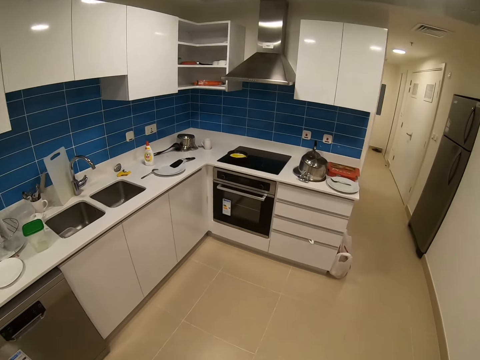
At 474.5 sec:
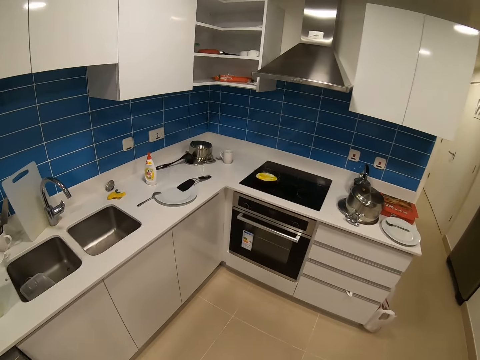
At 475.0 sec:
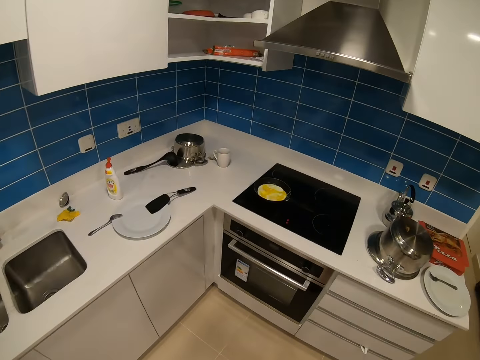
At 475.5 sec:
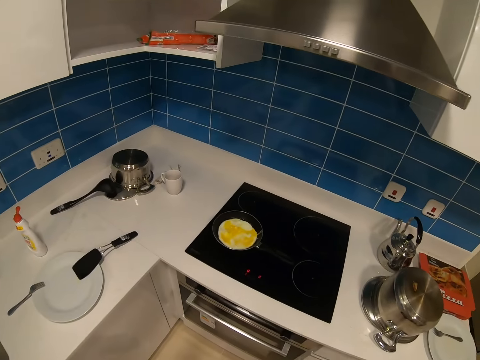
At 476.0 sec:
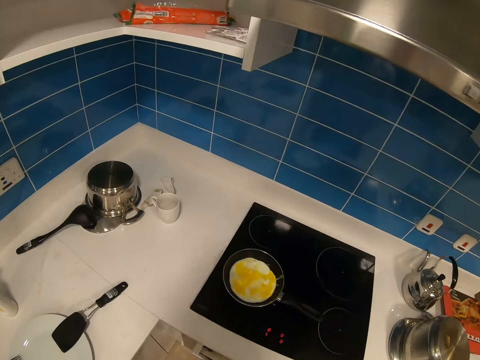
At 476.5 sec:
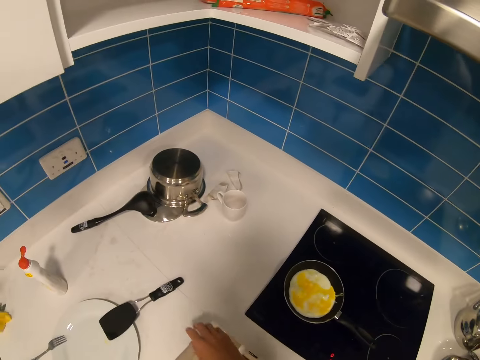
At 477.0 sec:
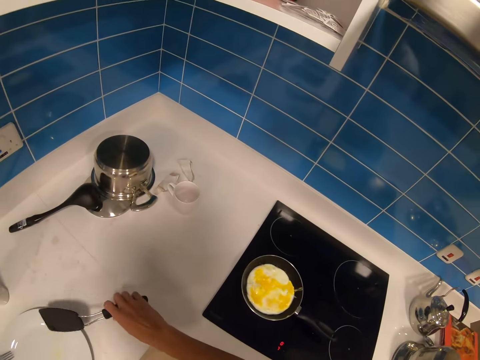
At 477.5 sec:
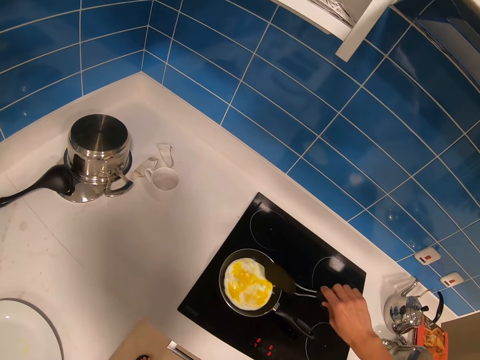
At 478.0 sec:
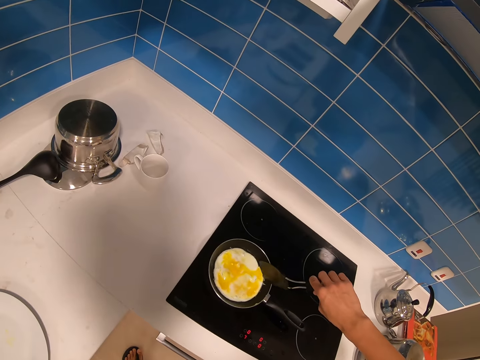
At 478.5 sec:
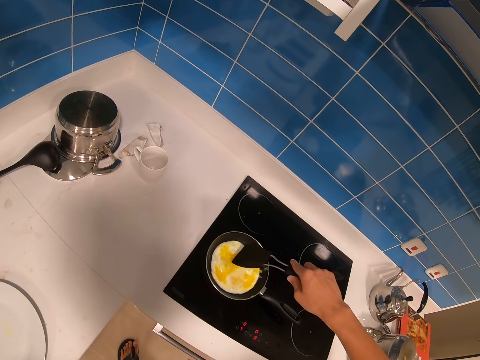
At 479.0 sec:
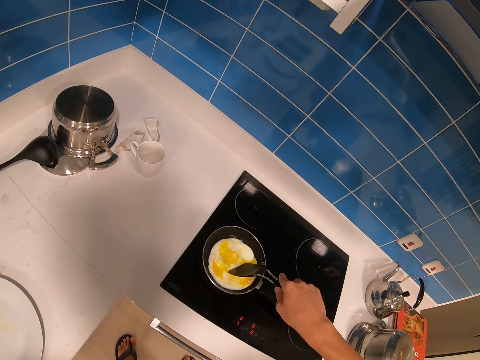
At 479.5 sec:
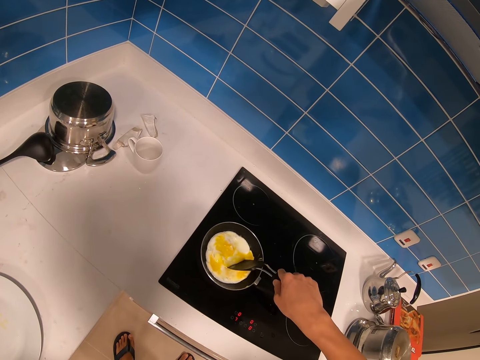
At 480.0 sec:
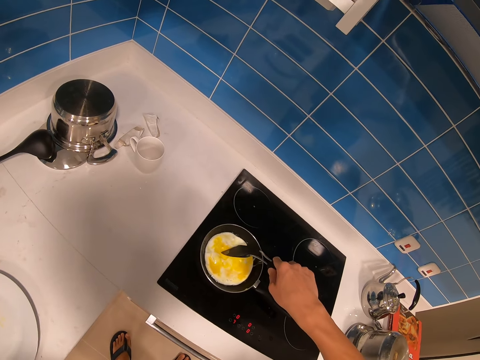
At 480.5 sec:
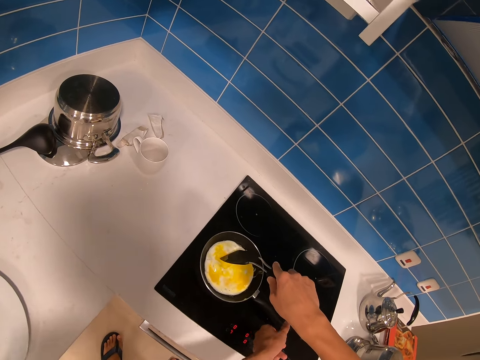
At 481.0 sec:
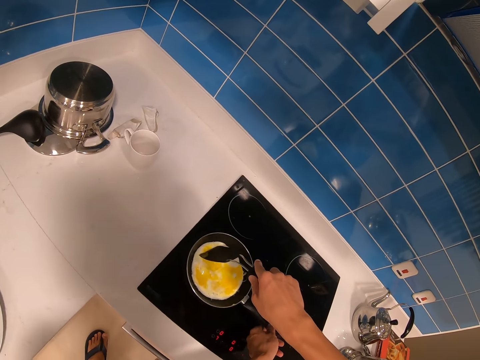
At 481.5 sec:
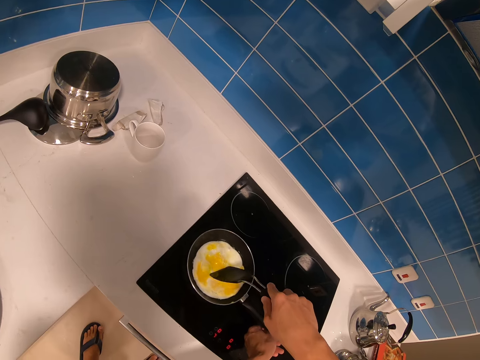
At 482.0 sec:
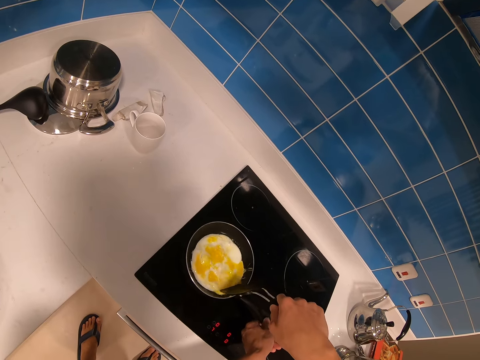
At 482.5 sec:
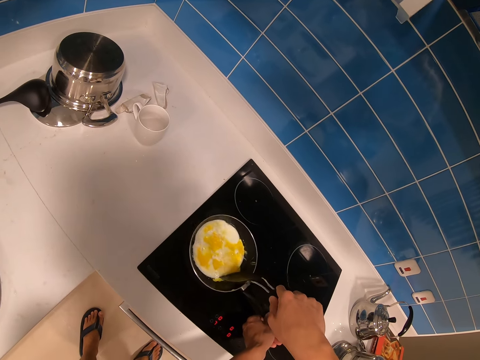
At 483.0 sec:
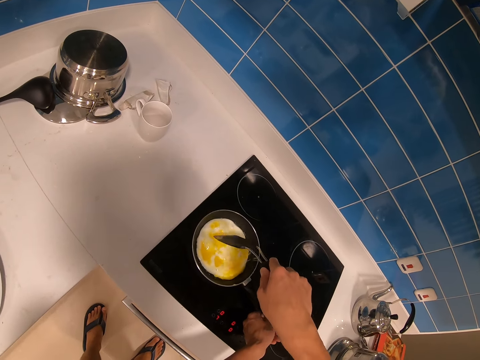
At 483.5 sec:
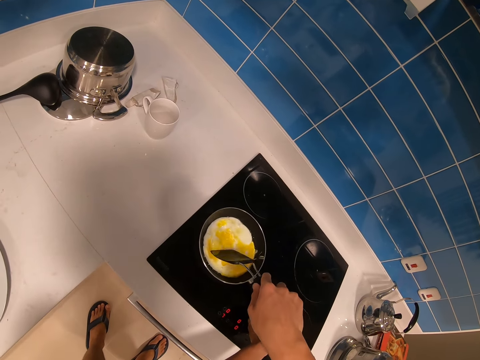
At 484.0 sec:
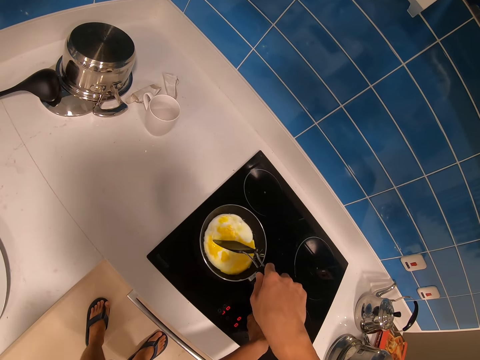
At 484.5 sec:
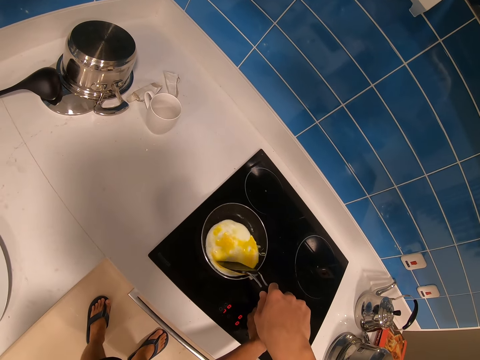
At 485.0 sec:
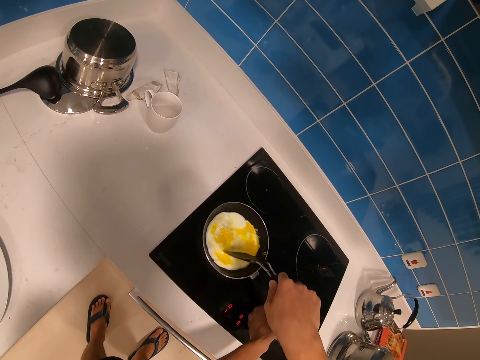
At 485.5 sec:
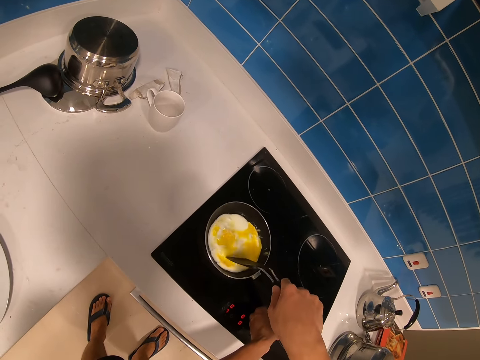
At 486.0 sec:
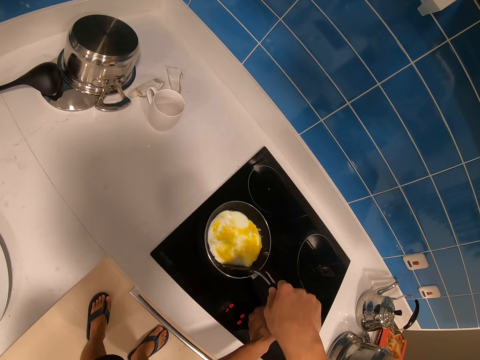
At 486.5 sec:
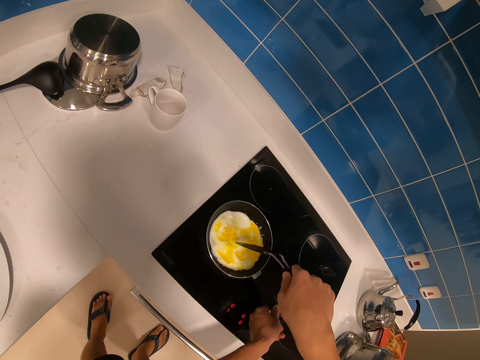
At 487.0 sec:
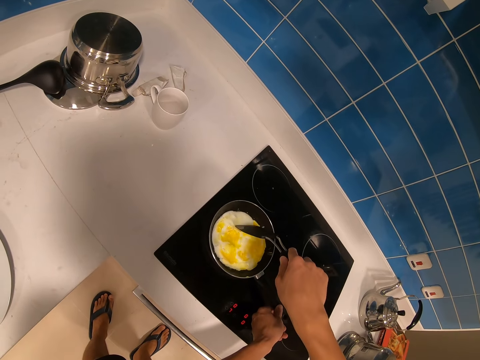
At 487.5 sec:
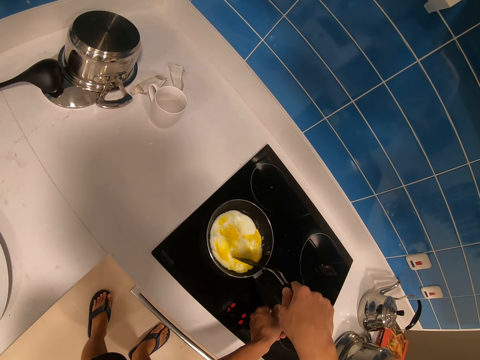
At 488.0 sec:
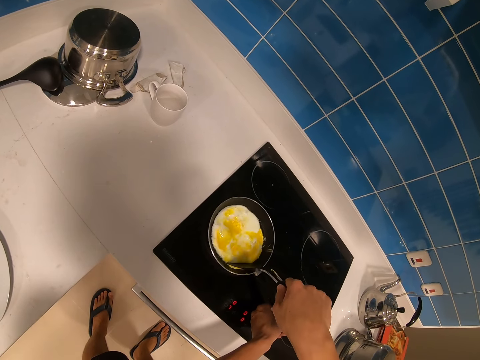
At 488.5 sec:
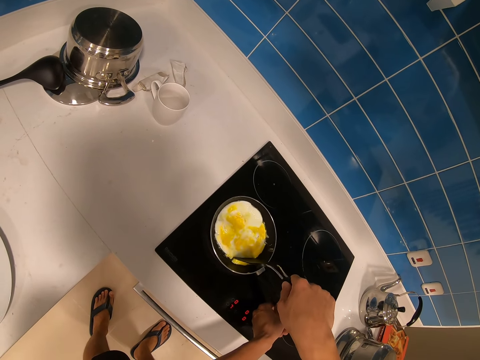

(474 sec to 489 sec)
The camera wearer picks up a cooking spoon. They stir the eggs on the cooking pan and cook the egg.

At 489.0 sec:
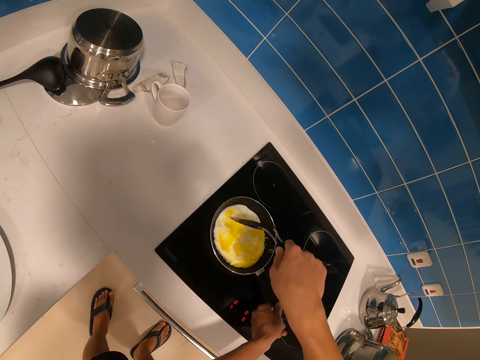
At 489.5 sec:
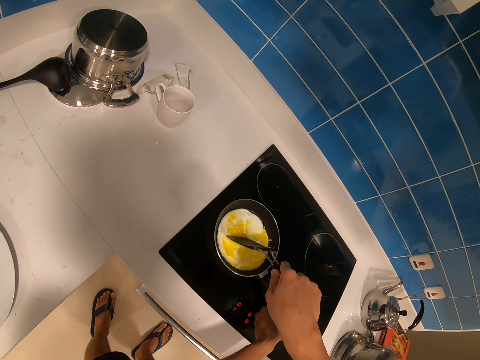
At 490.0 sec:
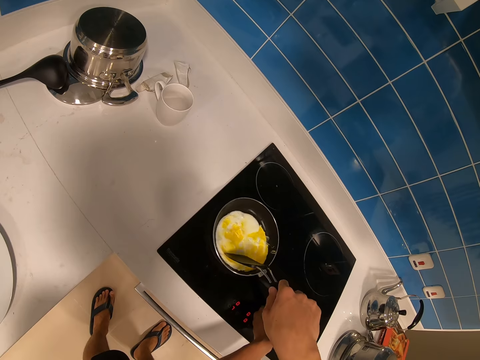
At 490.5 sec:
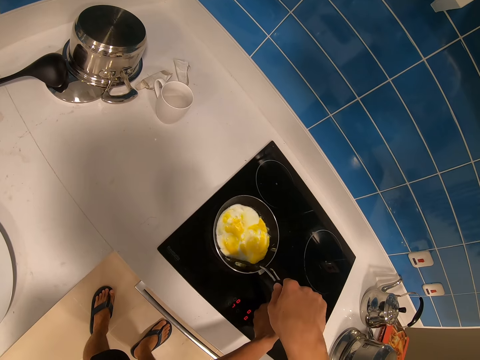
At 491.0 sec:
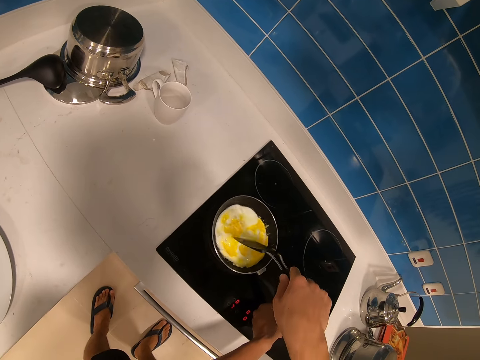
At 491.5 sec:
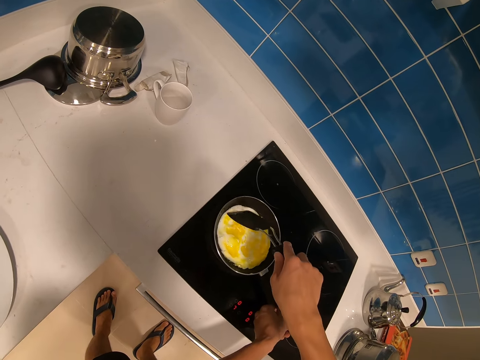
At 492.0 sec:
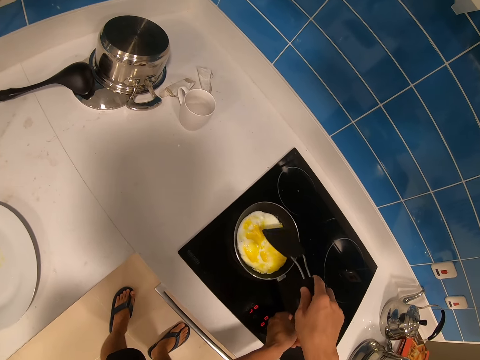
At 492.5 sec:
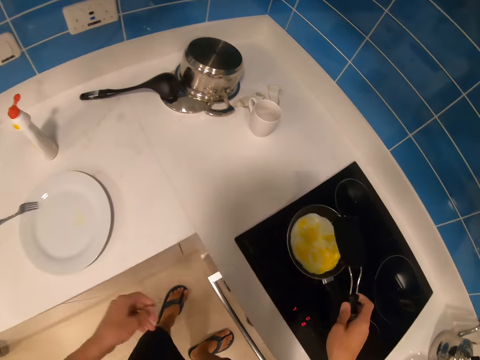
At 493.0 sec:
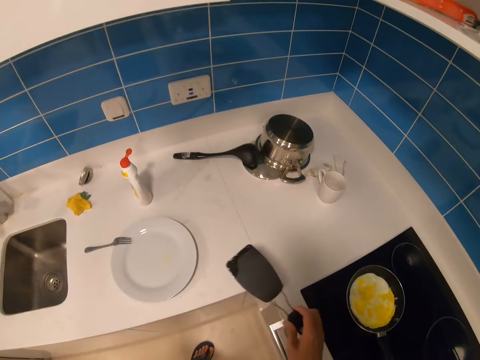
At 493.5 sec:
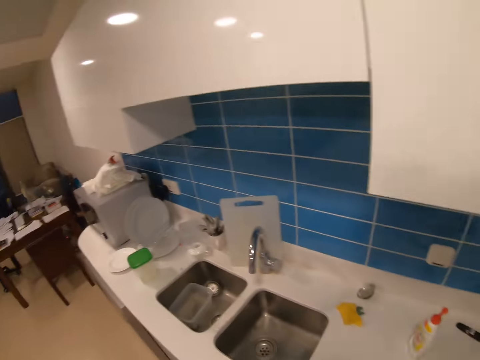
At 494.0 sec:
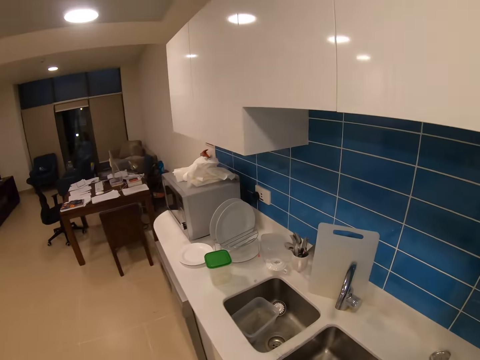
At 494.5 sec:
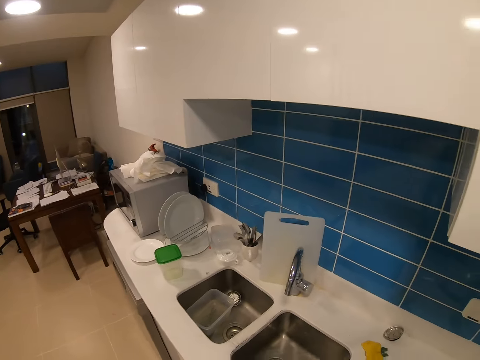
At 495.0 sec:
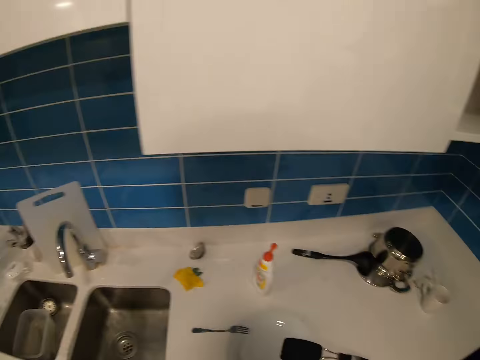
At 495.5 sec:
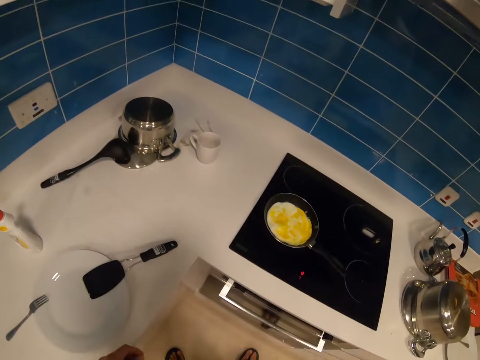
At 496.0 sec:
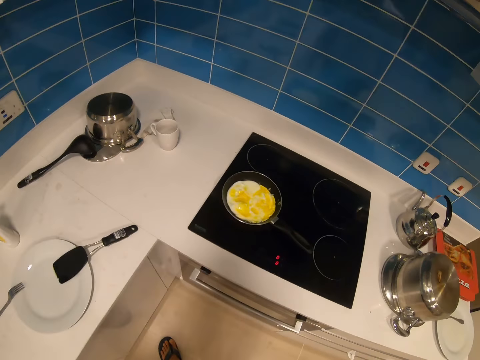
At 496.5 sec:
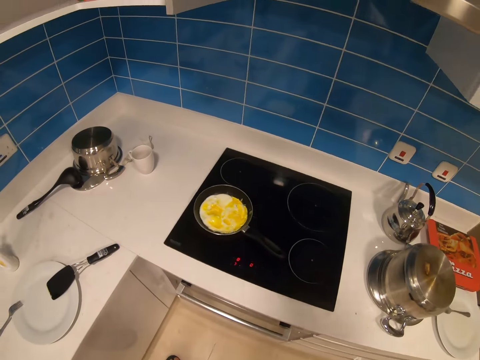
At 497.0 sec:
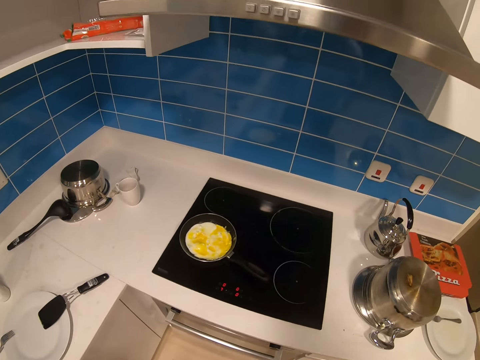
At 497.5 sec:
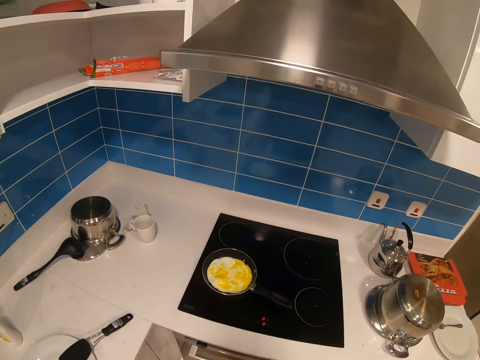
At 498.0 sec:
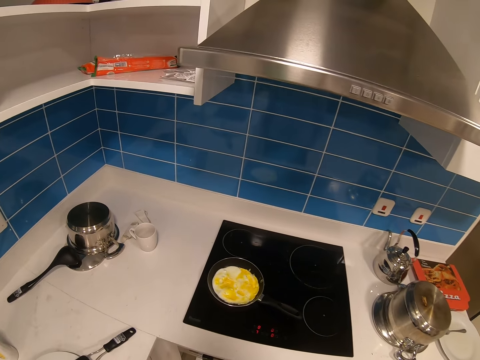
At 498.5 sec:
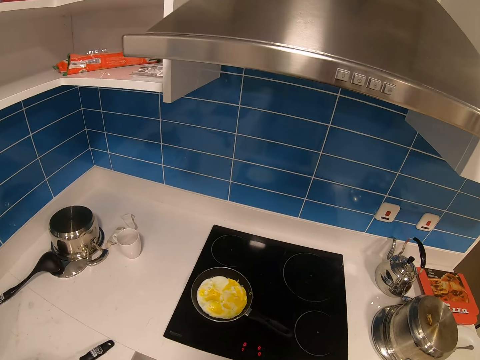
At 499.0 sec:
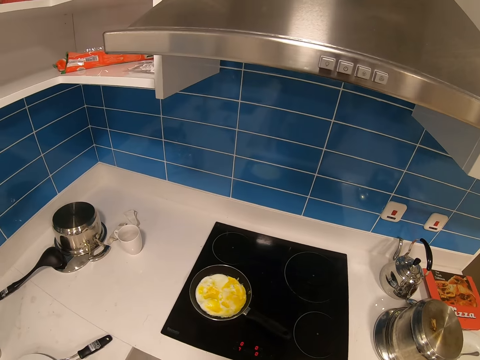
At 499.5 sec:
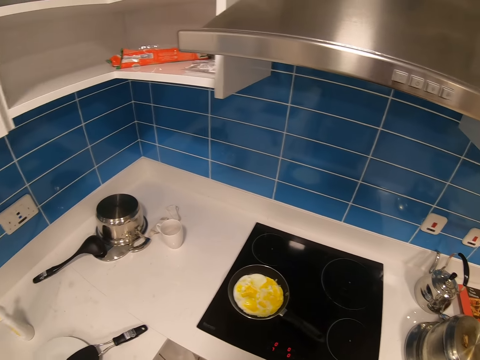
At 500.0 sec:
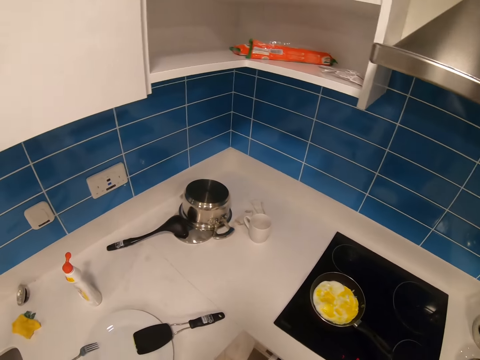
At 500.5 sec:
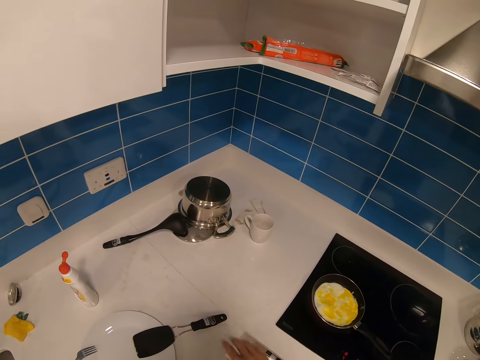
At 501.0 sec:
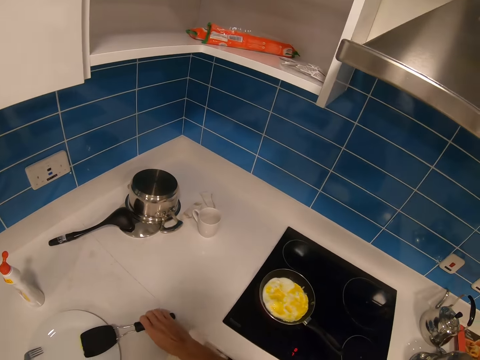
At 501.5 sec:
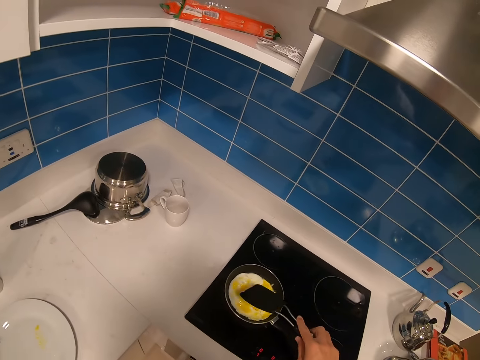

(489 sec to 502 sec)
The camera wearer places the cooking spoon on the table. They look around the kitchen. They pick up the cooking spoon.
